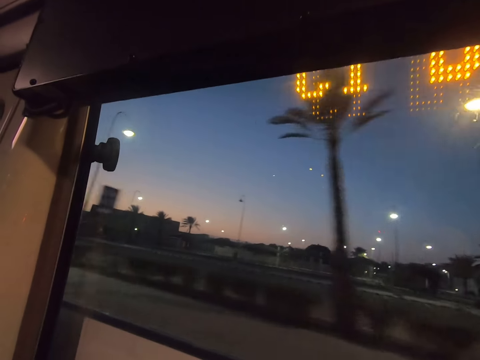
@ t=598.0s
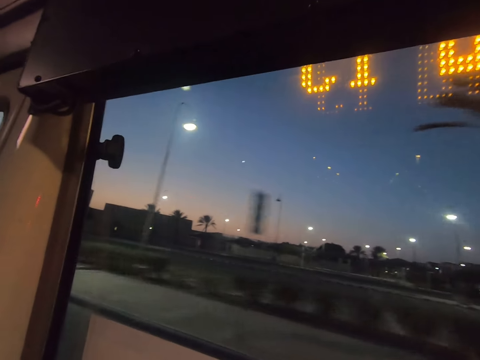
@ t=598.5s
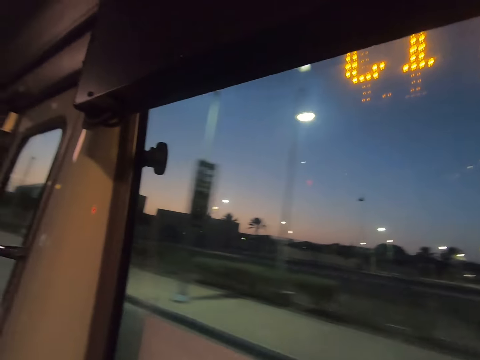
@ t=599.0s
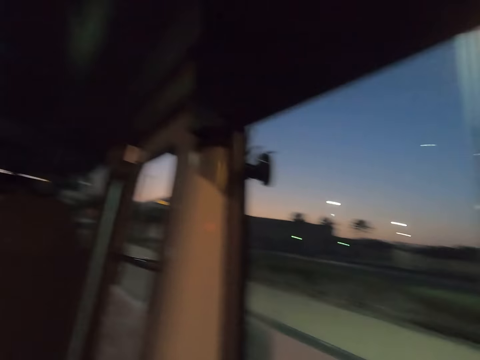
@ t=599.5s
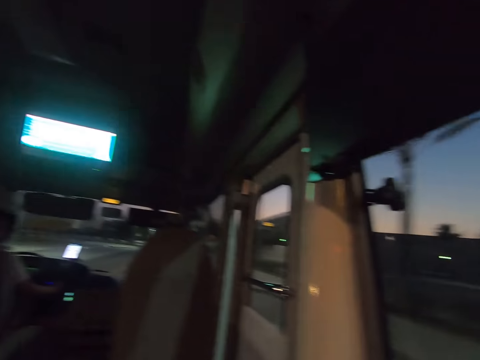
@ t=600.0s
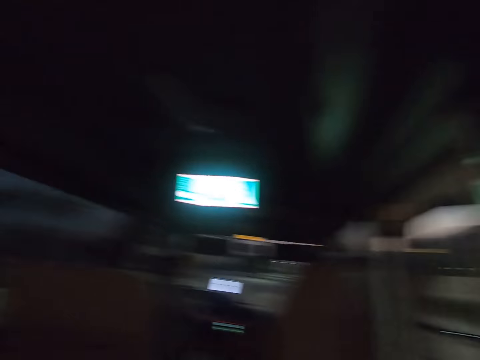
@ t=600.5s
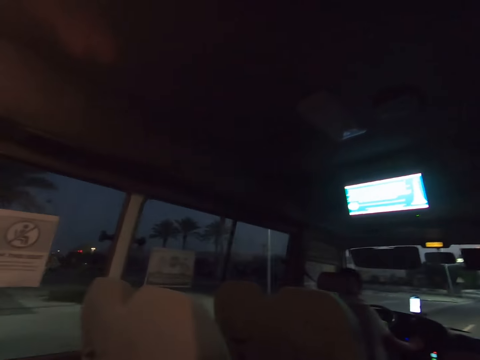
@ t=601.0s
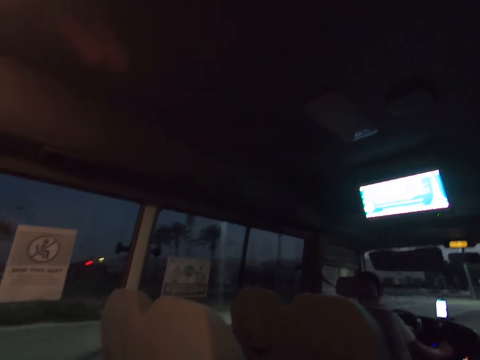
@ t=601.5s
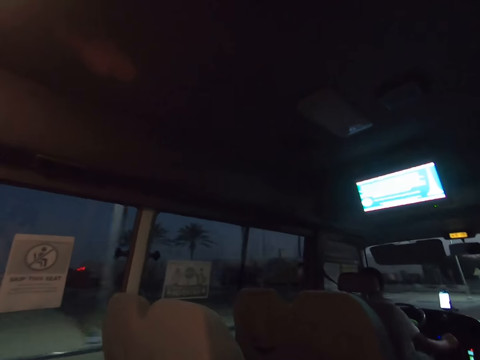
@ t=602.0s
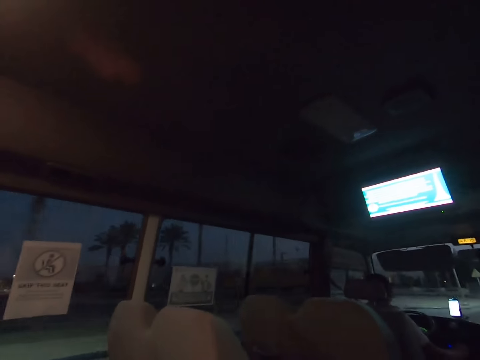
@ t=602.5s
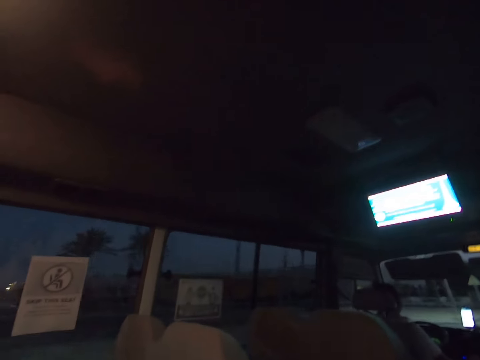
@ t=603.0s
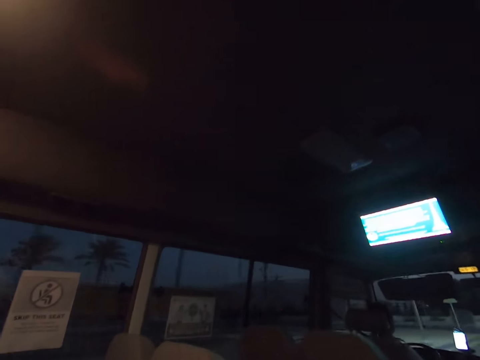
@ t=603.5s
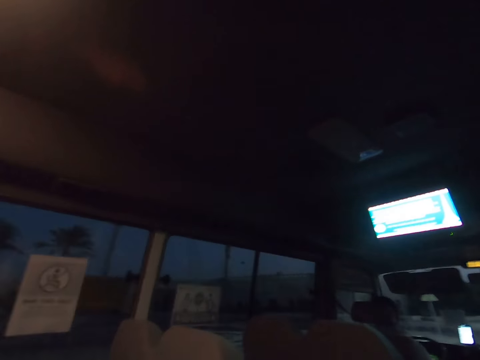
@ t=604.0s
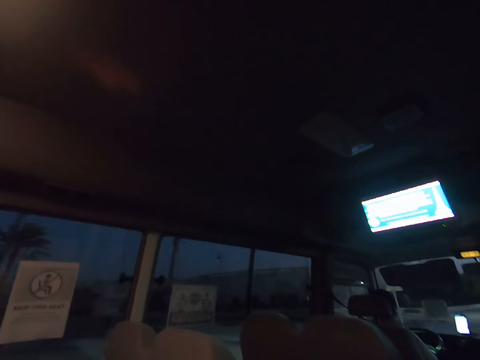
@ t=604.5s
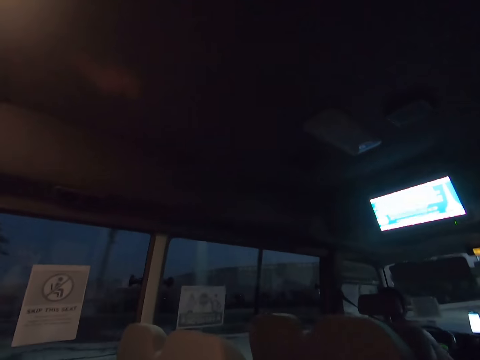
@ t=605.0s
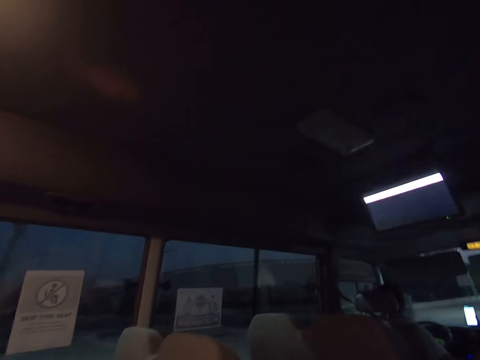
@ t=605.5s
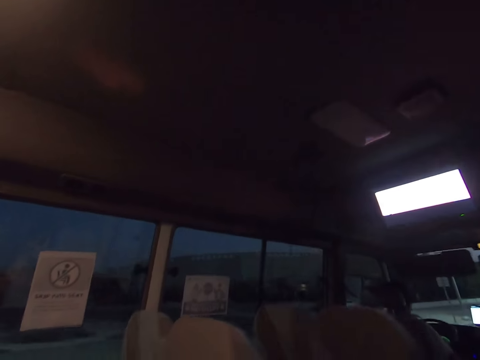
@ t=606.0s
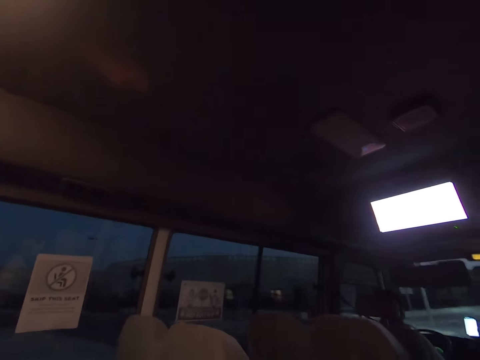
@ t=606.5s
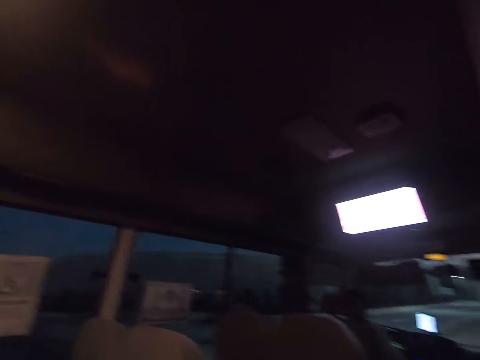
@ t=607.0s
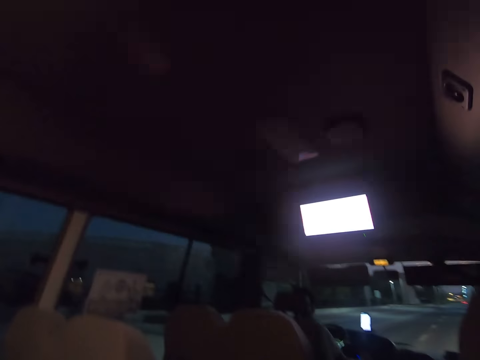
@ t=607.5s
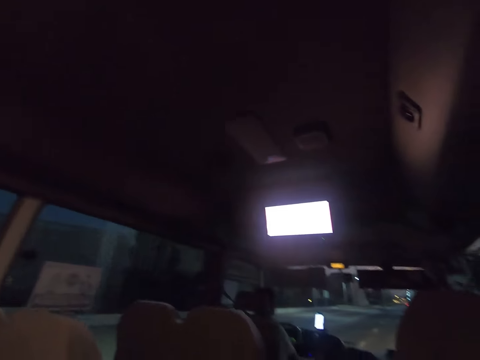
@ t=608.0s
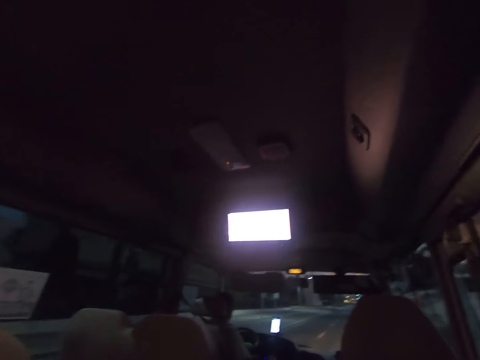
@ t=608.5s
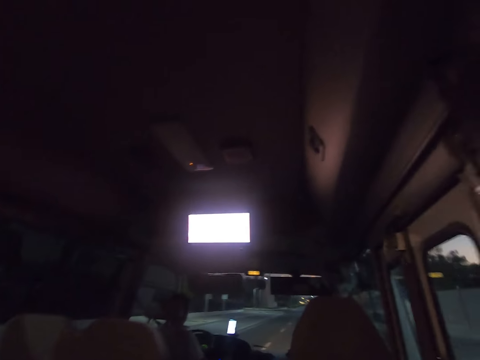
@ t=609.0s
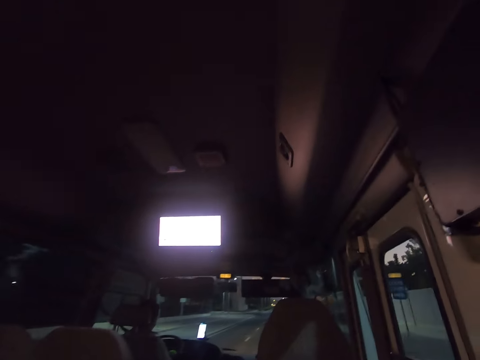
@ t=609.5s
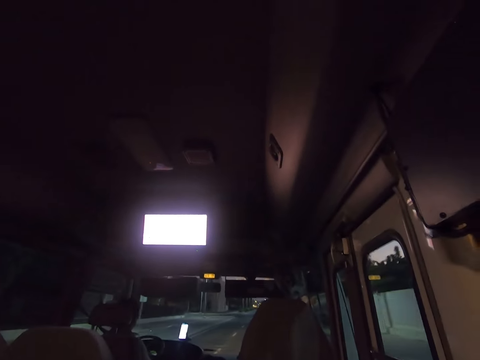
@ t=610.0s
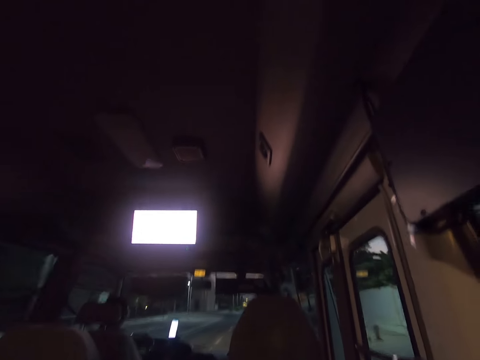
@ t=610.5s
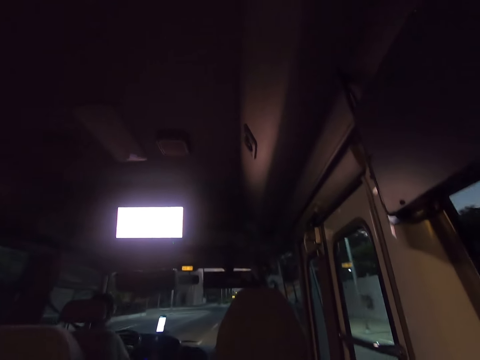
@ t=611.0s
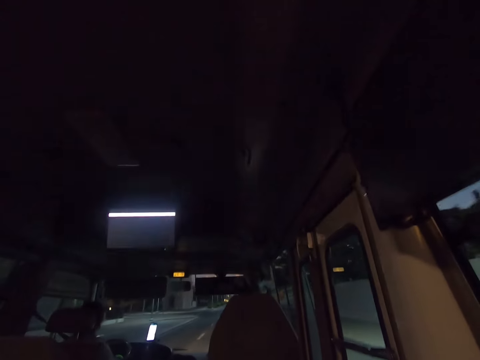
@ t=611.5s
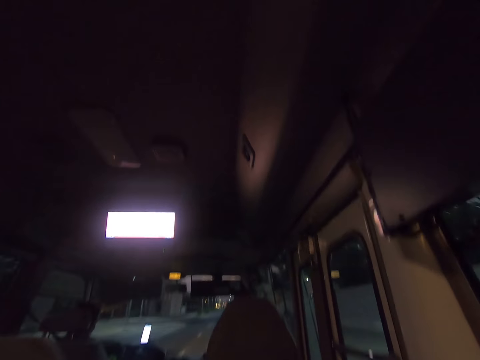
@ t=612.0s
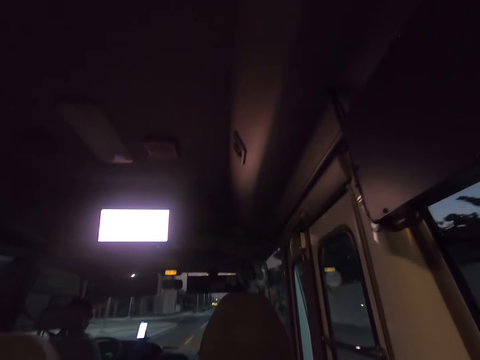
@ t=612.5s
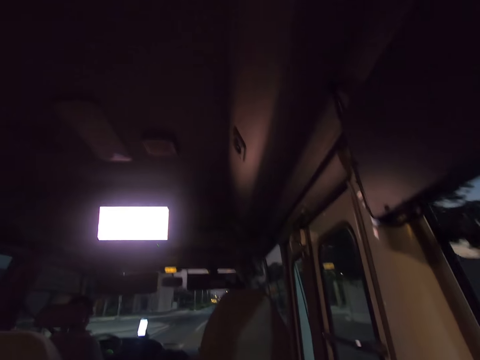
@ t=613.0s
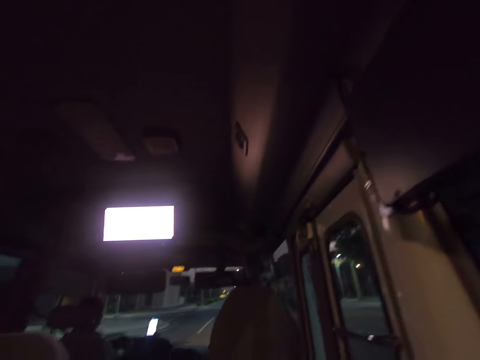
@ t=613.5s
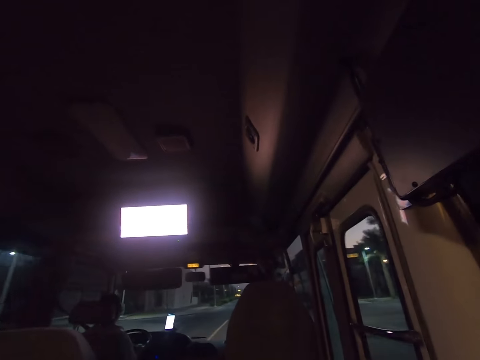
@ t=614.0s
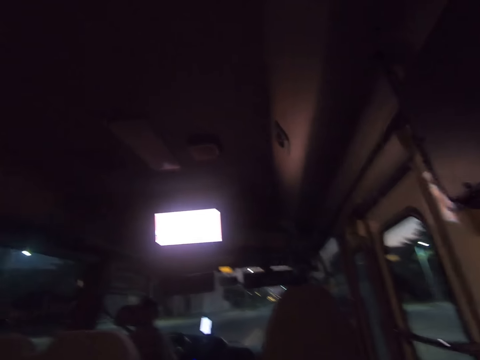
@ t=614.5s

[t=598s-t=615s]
A man drives the bus. The camera wearer looks around the road. The man drives the bus.

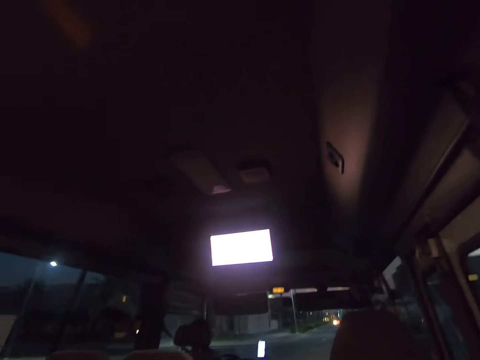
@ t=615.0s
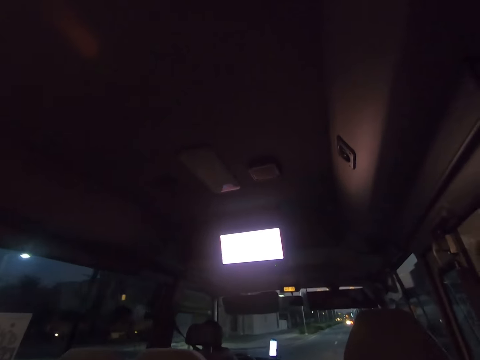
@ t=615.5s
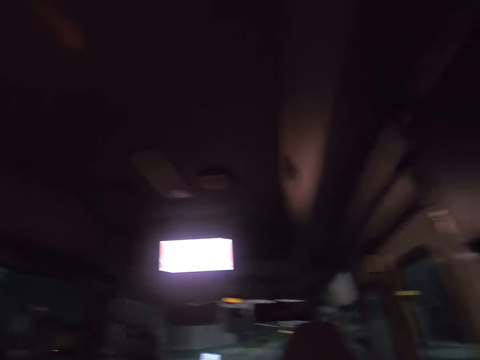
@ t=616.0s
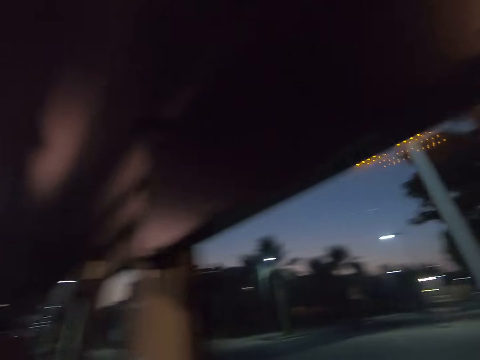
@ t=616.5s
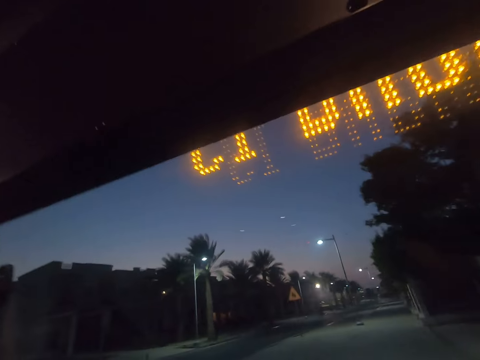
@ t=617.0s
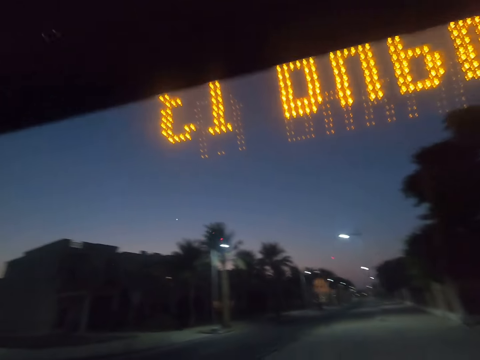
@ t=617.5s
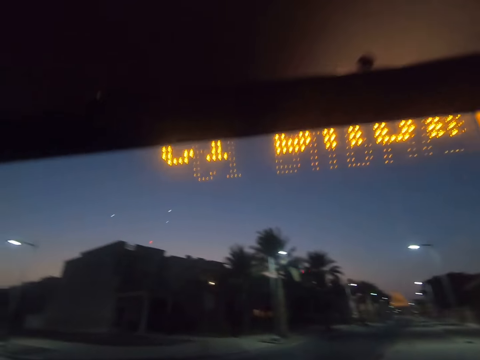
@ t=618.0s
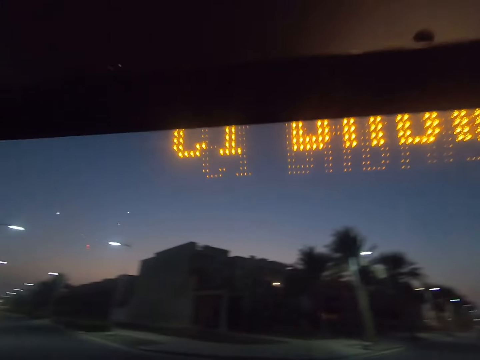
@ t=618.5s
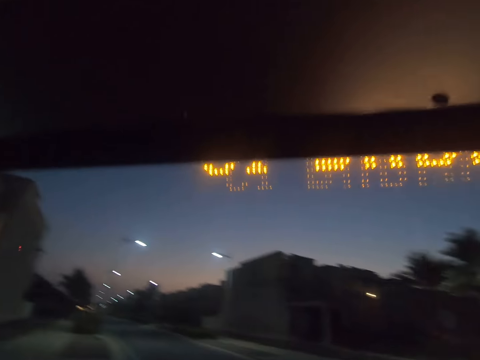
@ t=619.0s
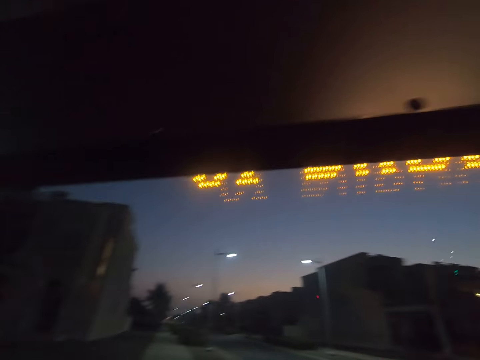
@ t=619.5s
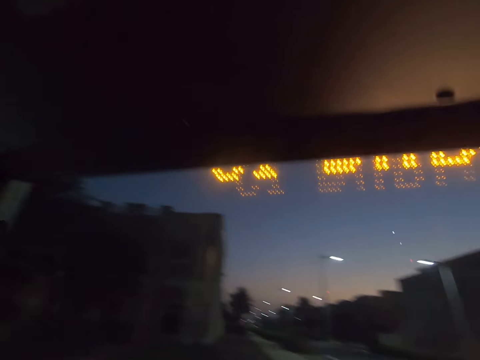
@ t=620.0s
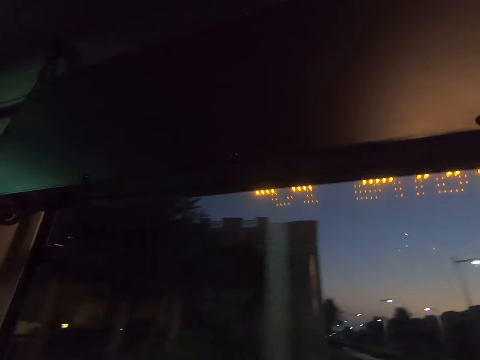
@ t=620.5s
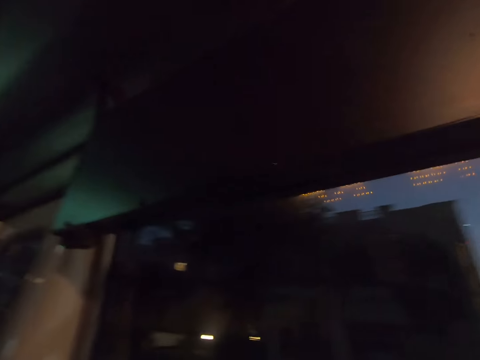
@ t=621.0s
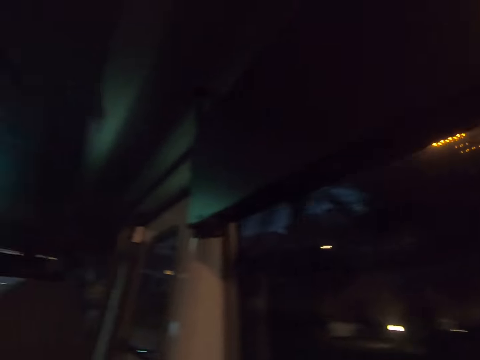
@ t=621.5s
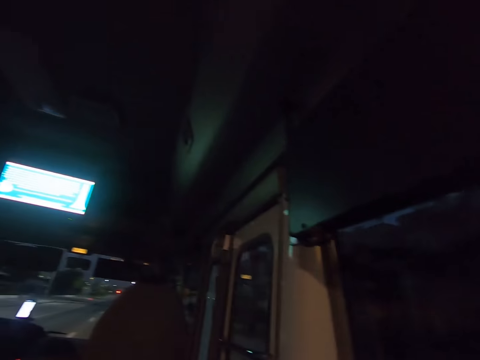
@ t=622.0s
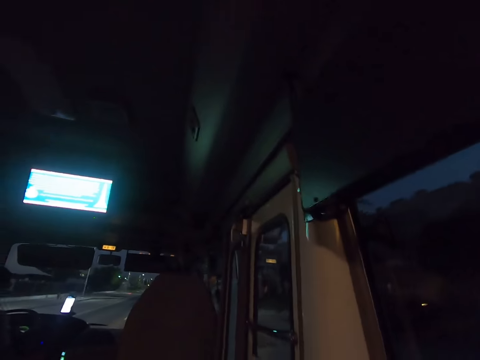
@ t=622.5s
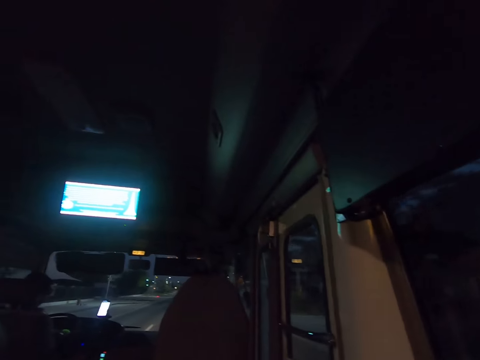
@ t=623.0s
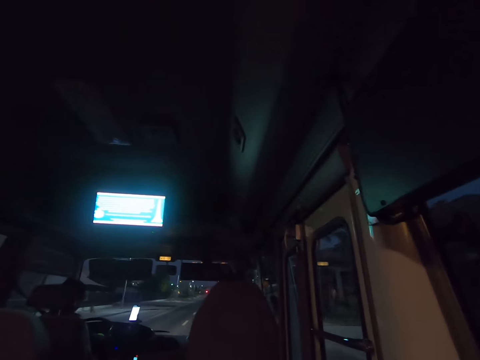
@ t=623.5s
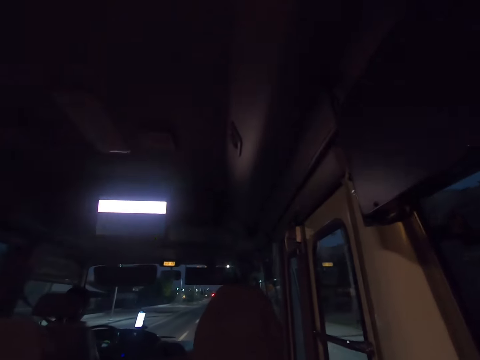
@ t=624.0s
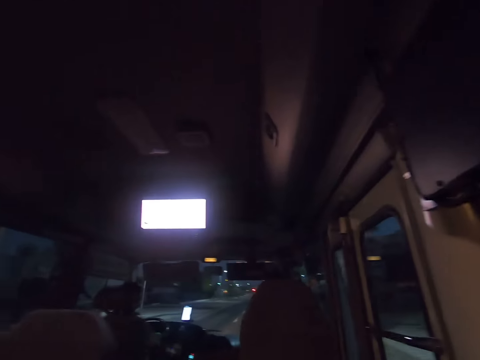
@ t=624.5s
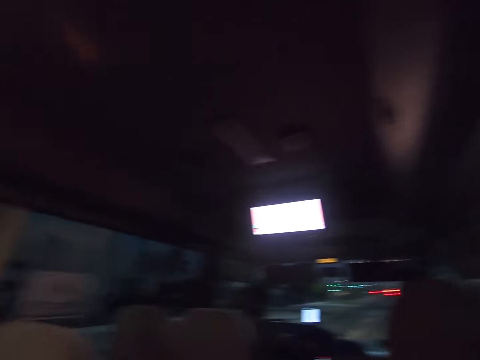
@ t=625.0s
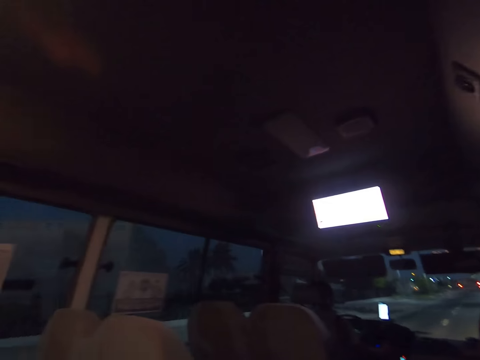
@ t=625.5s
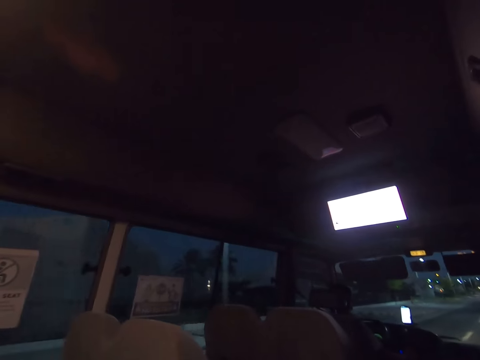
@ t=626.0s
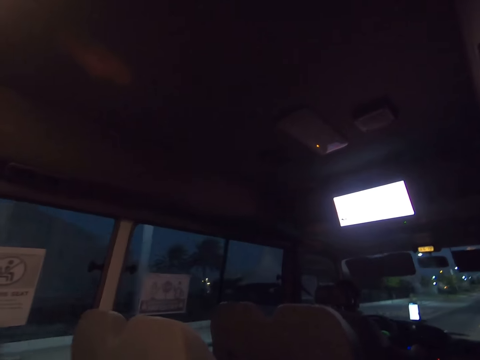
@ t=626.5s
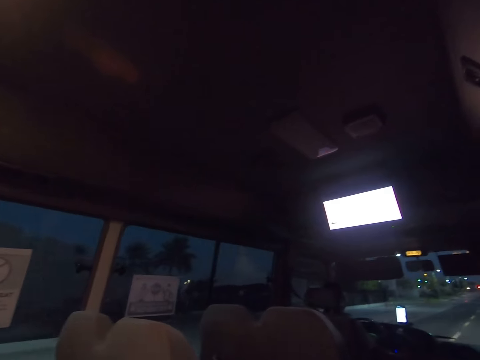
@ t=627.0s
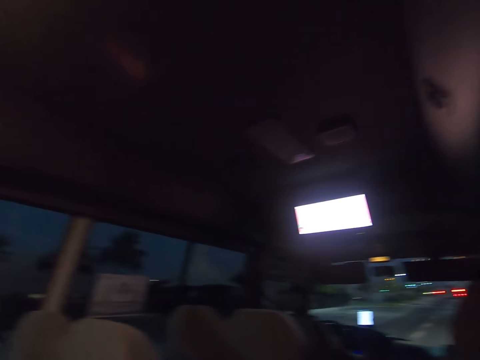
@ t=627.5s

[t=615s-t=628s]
The camera wearer looks around the road. A man drives the bus. The camera wearer looks around the road.
